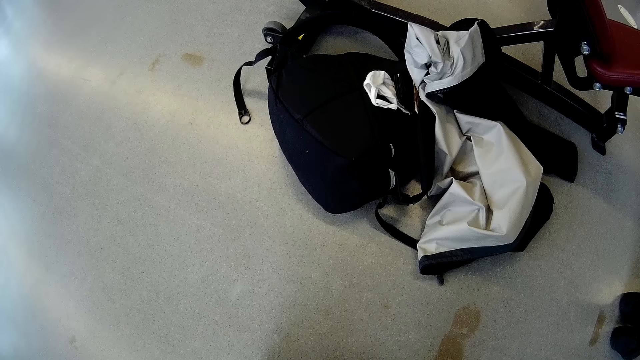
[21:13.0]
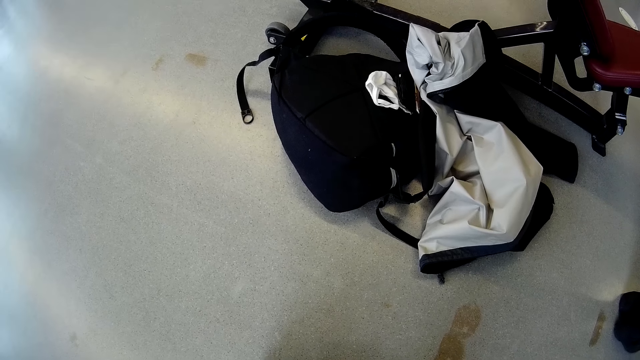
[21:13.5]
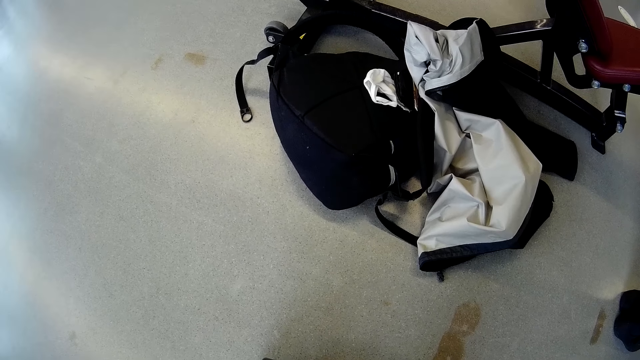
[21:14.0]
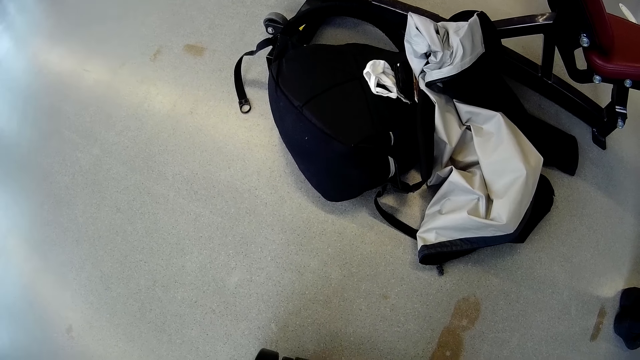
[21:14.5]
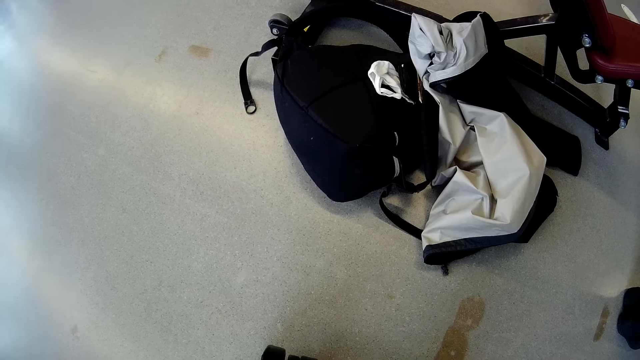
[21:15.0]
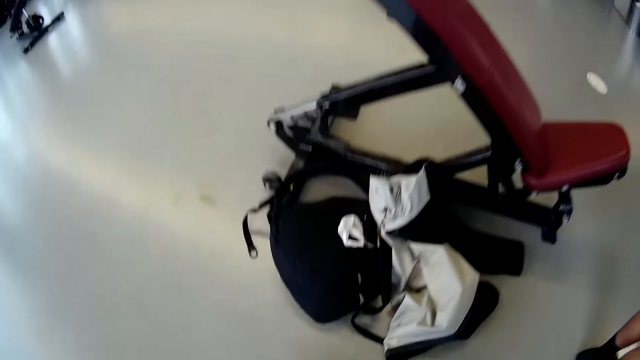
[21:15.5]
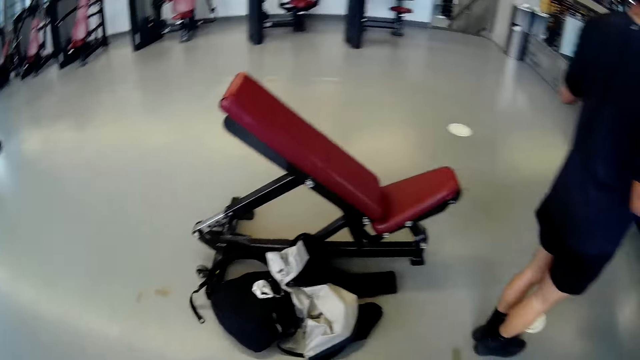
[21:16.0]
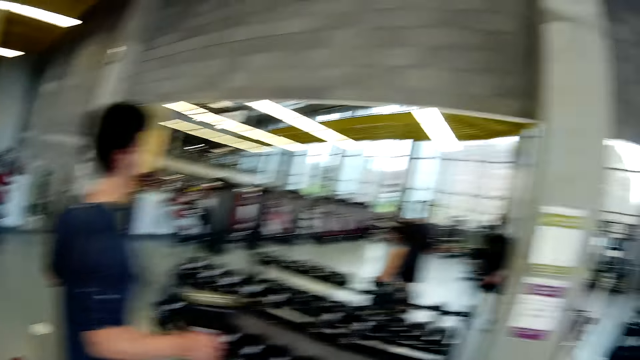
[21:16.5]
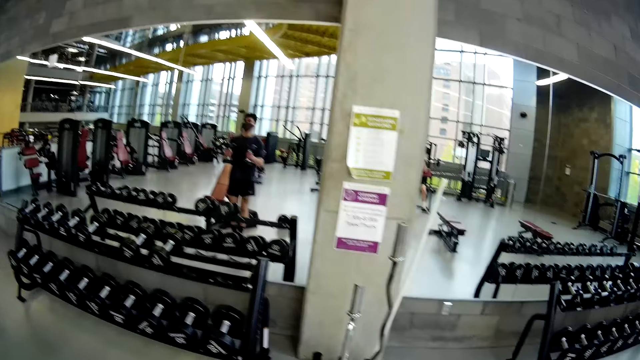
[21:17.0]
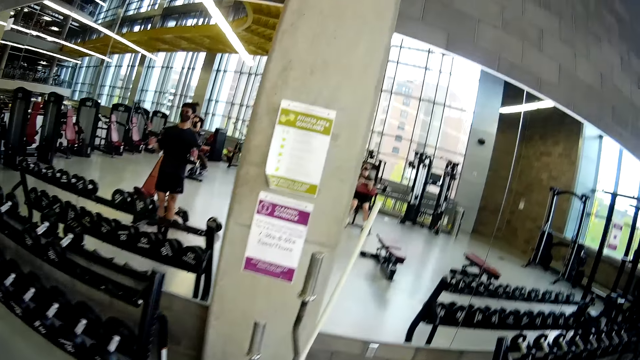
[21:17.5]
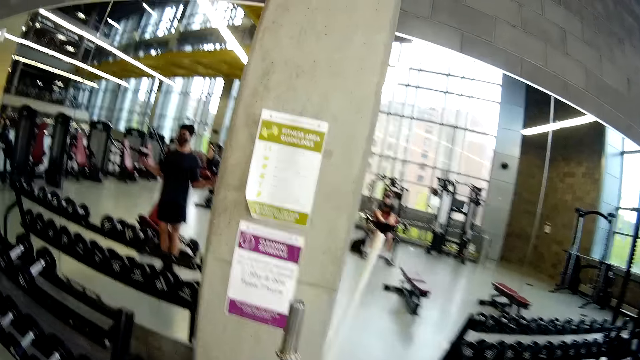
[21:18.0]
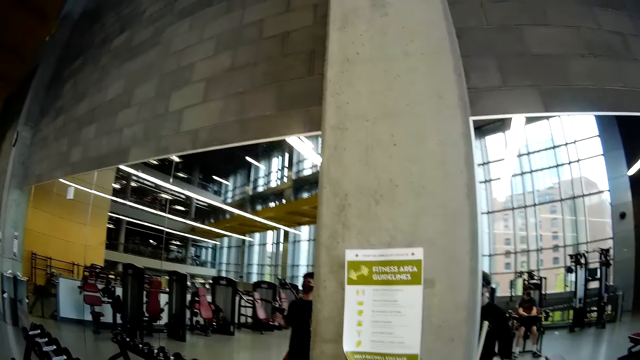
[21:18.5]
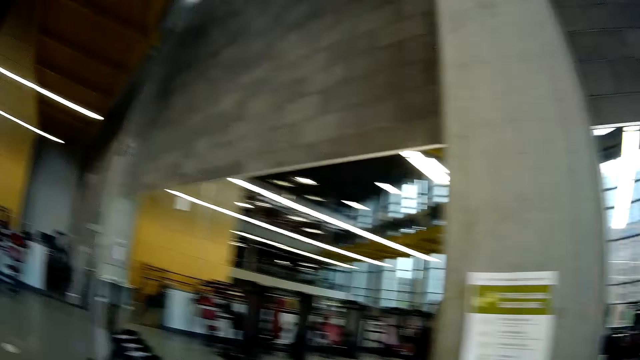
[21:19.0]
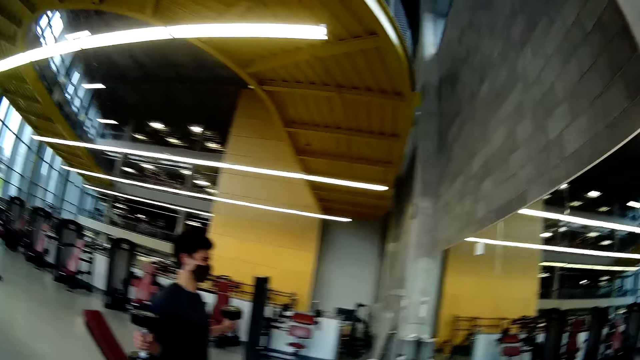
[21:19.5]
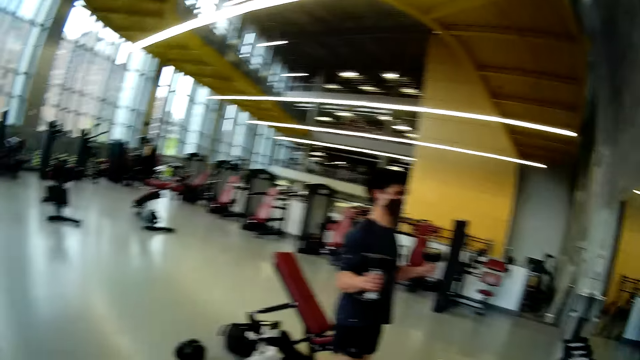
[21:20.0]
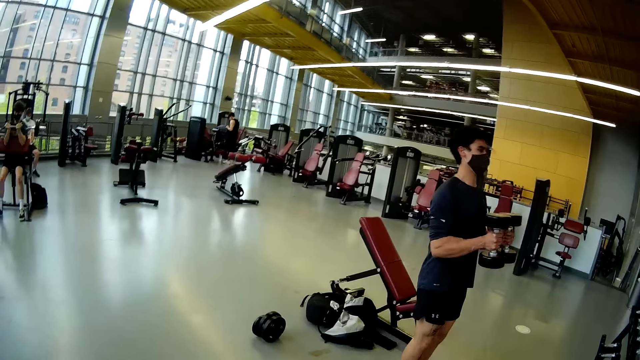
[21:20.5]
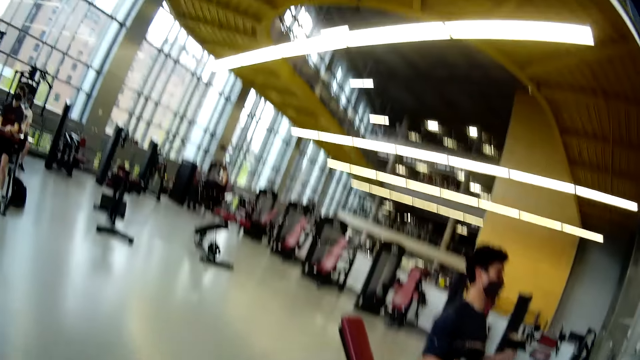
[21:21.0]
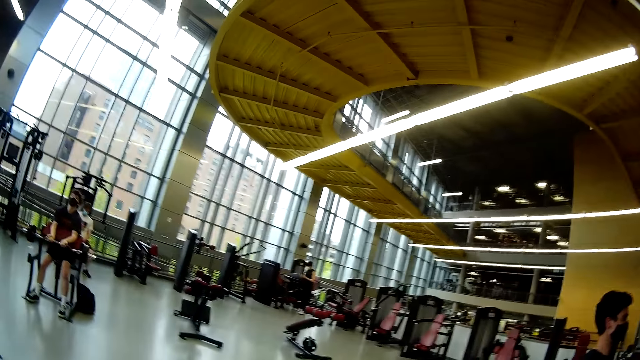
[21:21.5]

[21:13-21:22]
The camera wearer straightens up and walks around. The man lifts the weight bar with his hands.

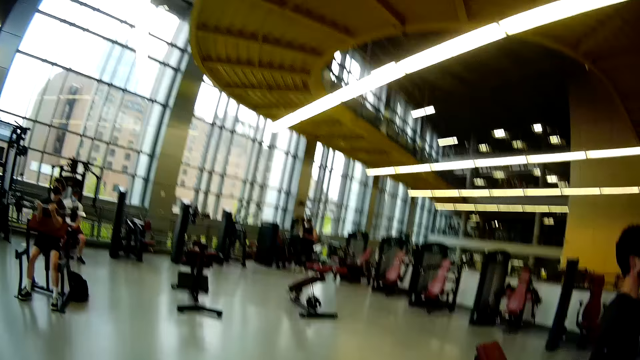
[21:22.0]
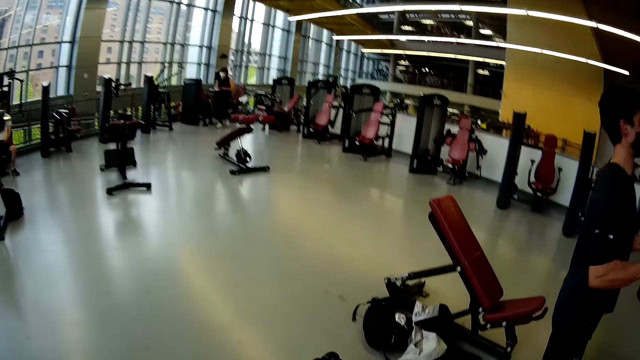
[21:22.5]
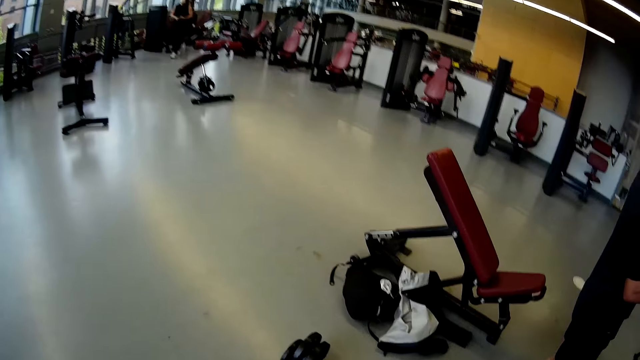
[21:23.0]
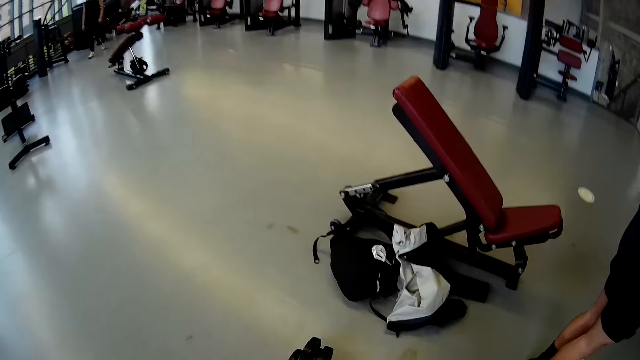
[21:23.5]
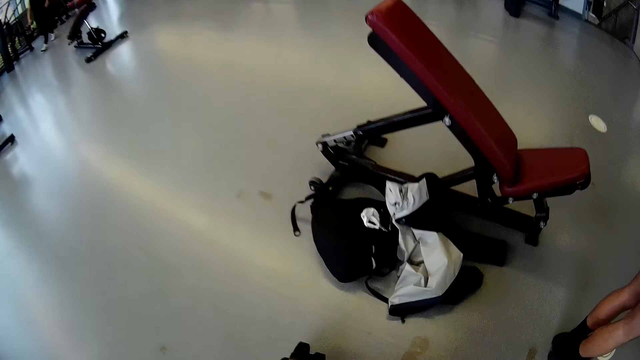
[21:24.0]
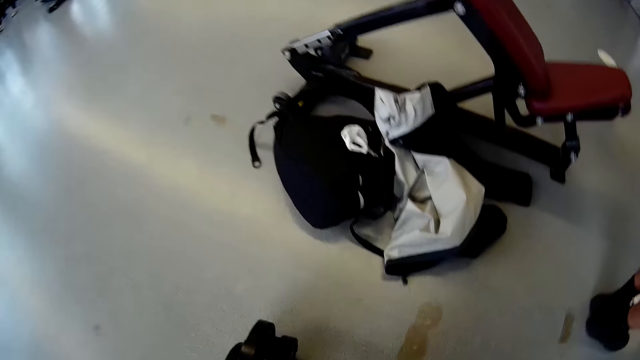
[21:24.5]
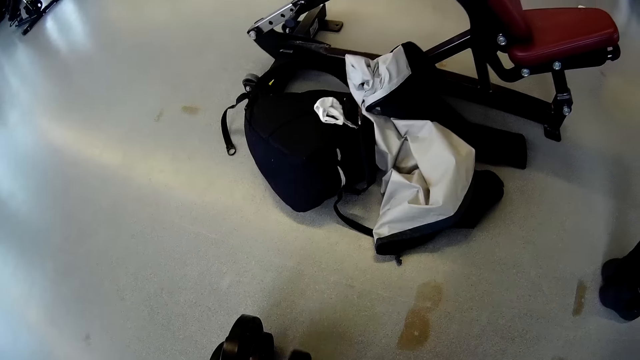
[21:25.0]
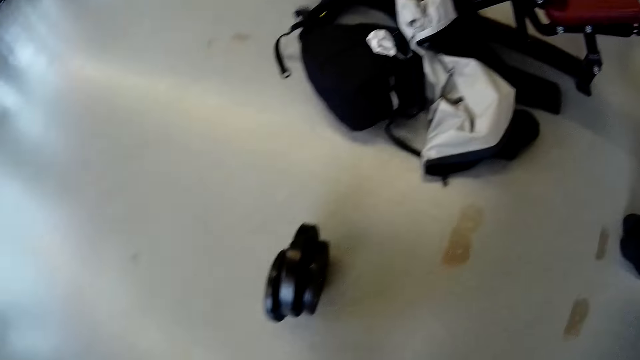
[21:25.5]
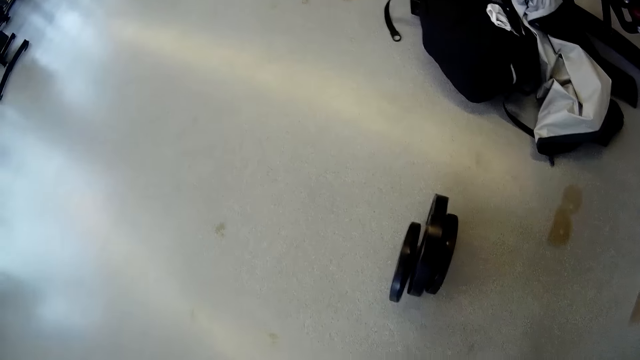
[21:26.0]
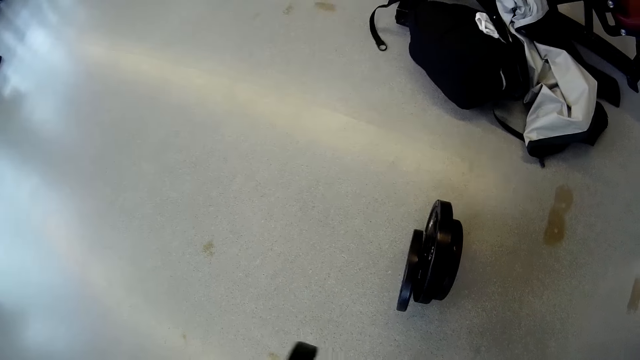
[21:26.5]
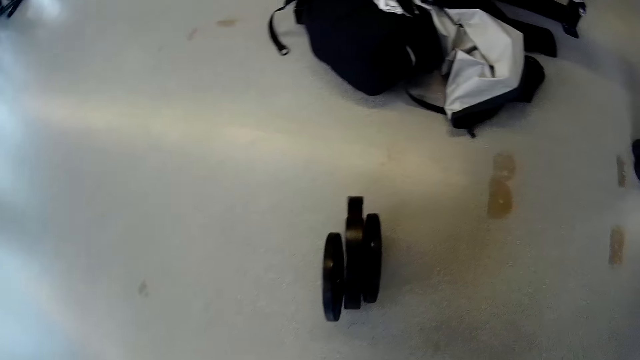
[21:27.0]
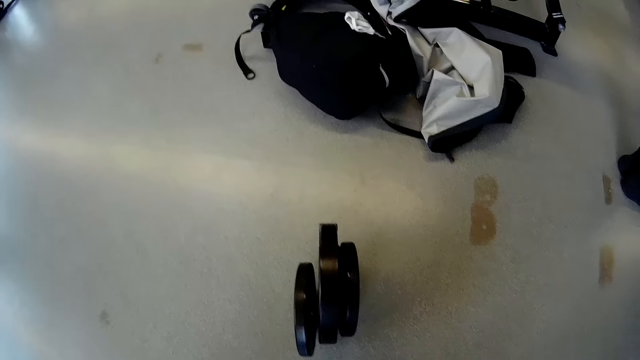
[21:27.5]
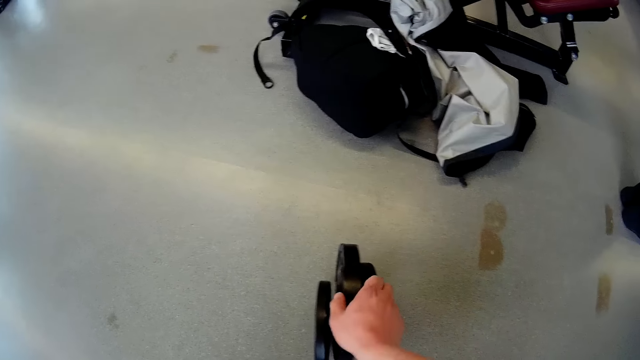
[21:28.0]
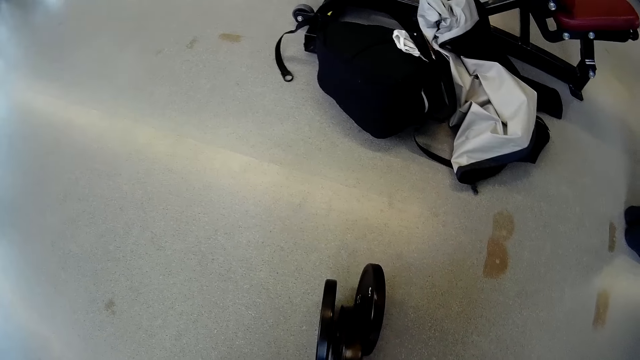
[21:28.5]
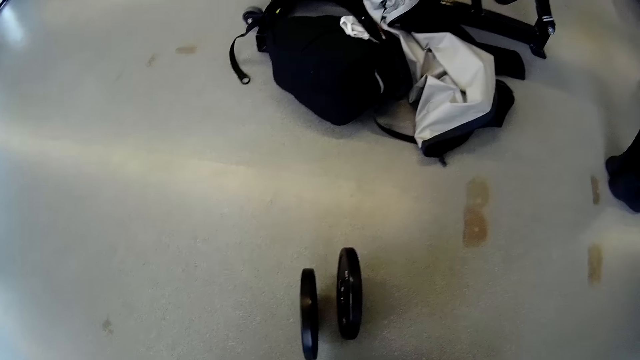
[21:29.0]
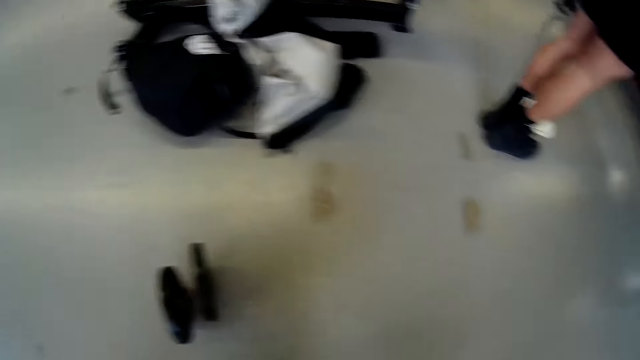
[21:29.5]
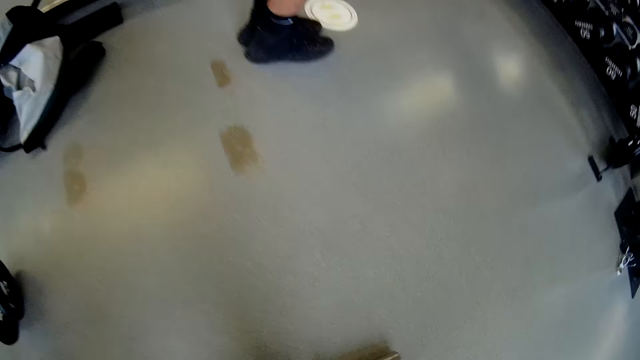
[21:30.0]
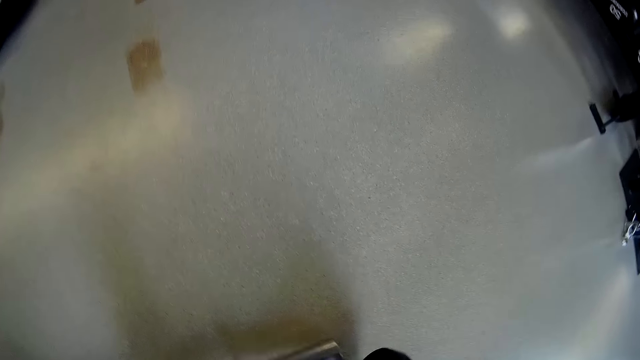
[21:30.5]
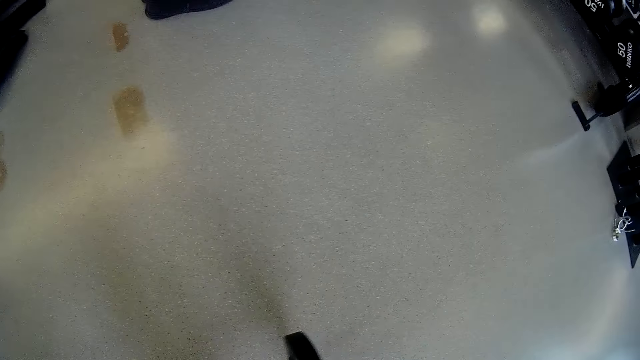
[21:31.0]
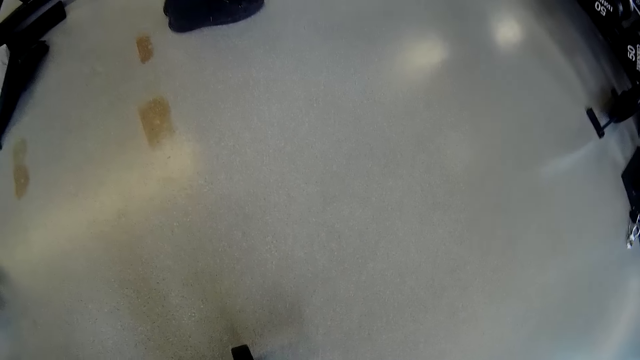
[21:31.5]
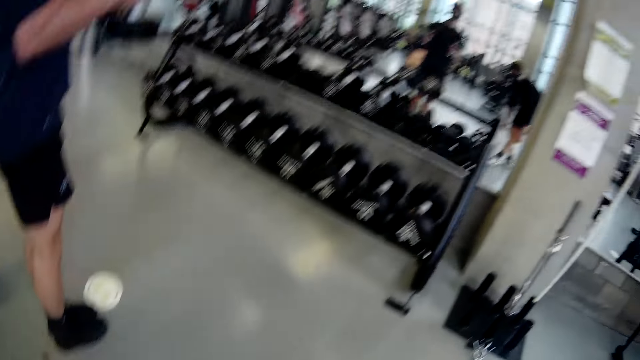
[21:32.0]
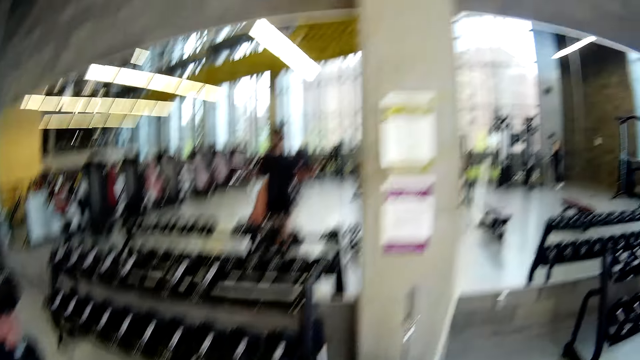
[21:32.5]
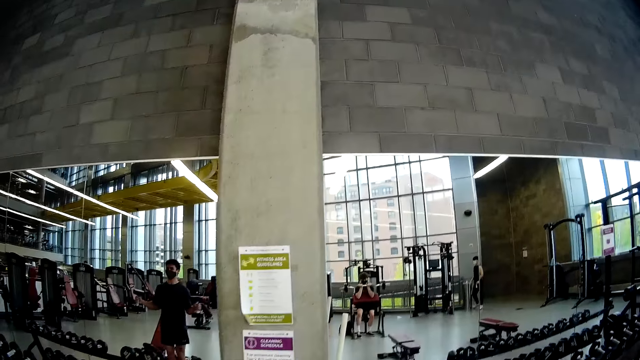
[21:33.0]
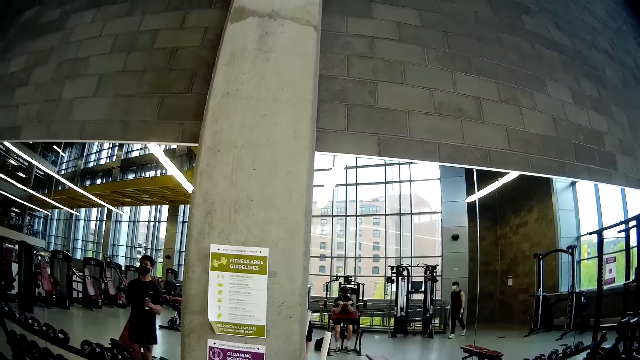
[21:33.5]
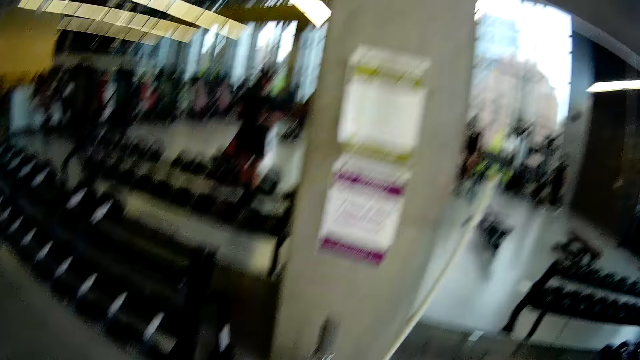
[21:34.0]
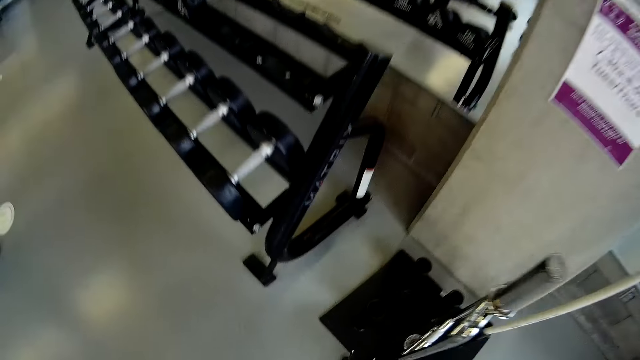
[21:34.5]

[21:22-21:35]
The camera wearer bends down. He picks up a weight or metal plate on the floor with his right hand. He inserts the metal plate in the steel. He picks up a weight on the floor with his right hand. He inserts the weight into a weight bar with his right hand. He straightens up. The man lifts the weight bar with his hands. The camera wearer walks around. Another man exercises with the dumbbells.
